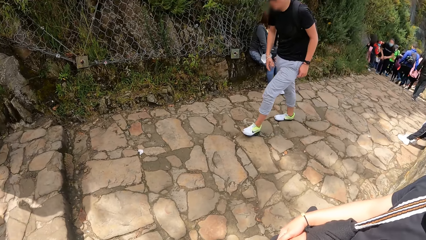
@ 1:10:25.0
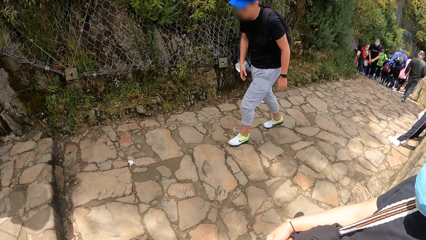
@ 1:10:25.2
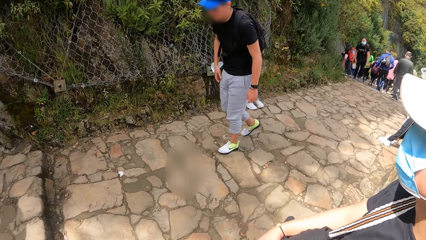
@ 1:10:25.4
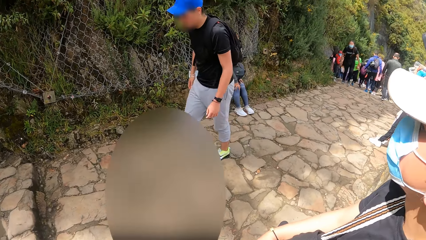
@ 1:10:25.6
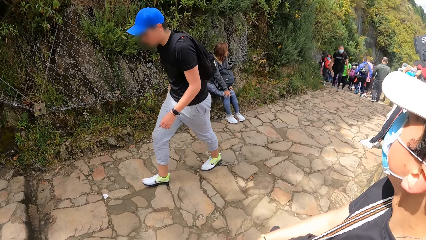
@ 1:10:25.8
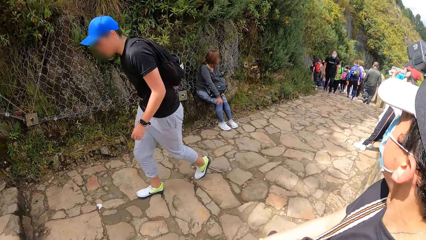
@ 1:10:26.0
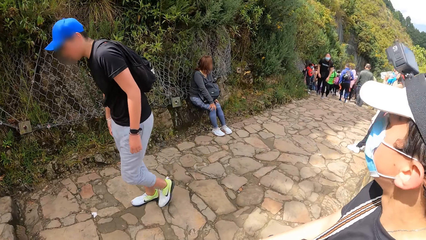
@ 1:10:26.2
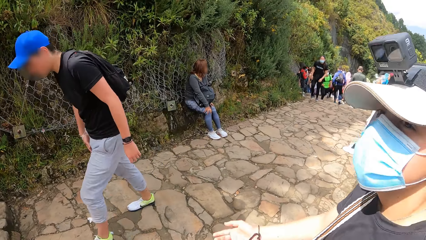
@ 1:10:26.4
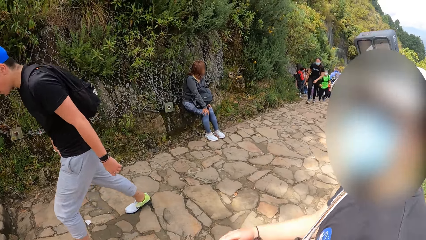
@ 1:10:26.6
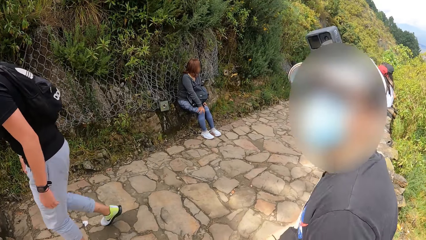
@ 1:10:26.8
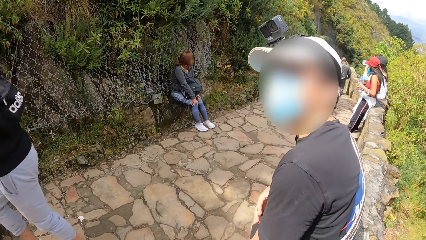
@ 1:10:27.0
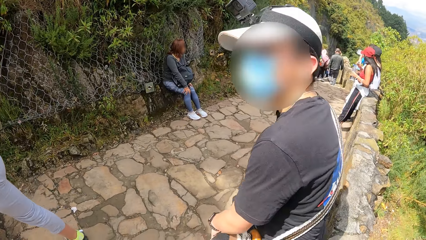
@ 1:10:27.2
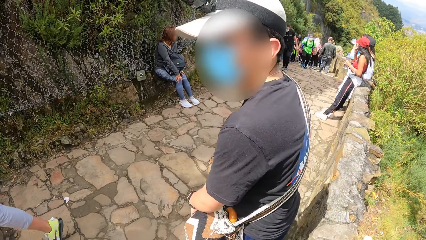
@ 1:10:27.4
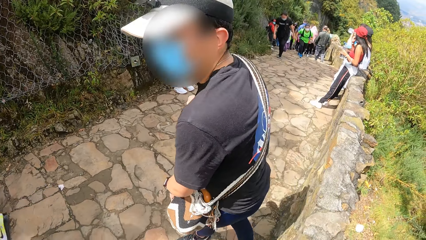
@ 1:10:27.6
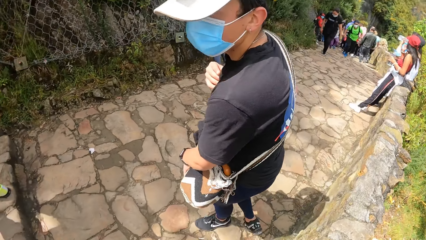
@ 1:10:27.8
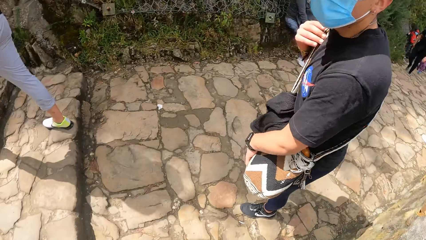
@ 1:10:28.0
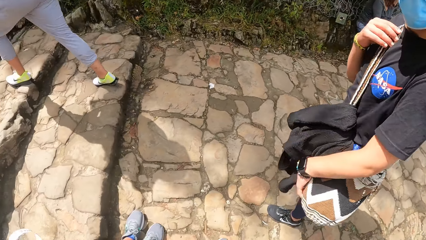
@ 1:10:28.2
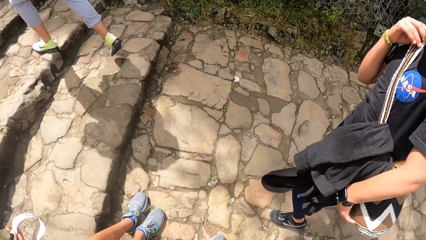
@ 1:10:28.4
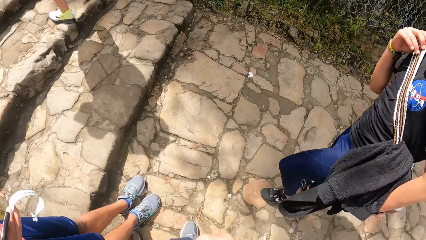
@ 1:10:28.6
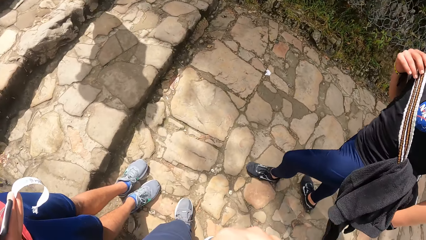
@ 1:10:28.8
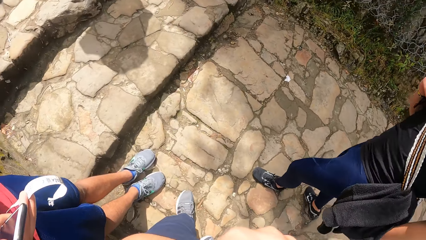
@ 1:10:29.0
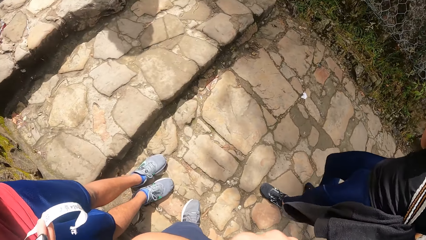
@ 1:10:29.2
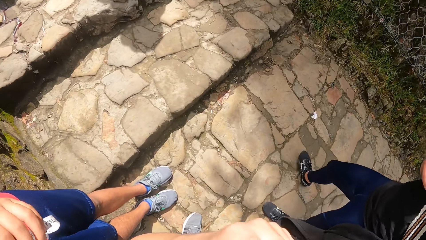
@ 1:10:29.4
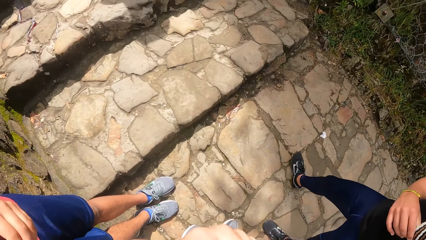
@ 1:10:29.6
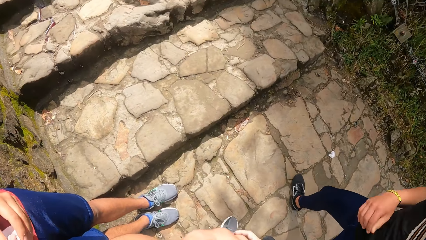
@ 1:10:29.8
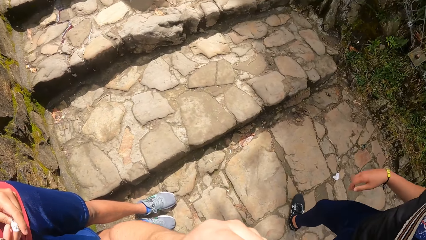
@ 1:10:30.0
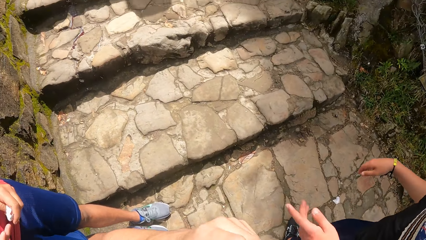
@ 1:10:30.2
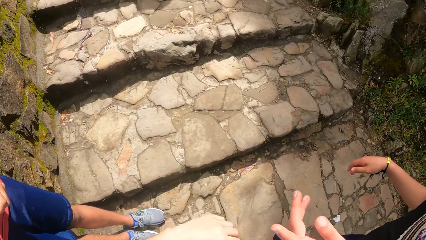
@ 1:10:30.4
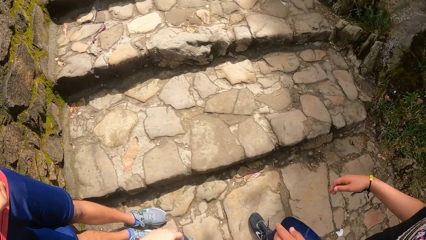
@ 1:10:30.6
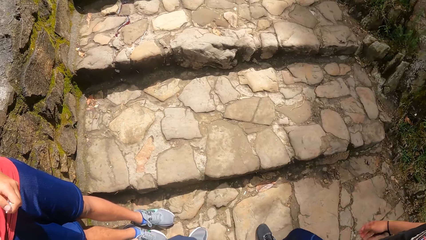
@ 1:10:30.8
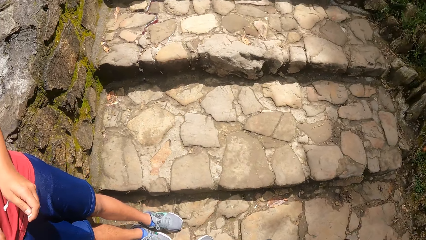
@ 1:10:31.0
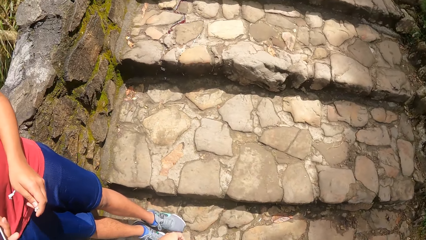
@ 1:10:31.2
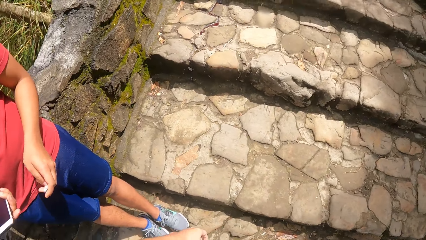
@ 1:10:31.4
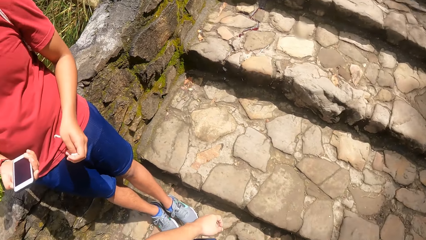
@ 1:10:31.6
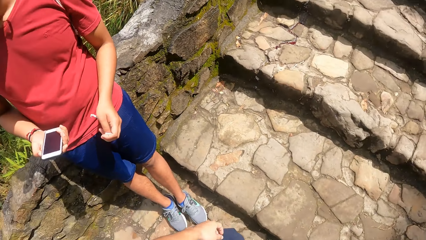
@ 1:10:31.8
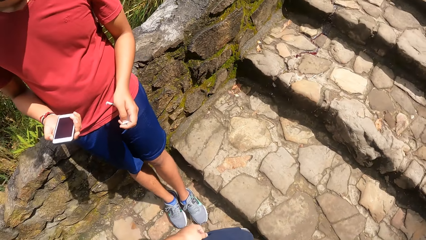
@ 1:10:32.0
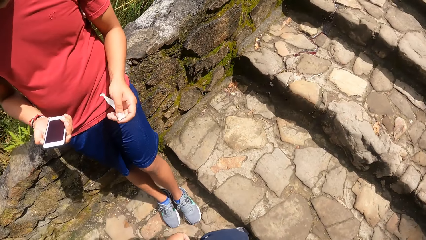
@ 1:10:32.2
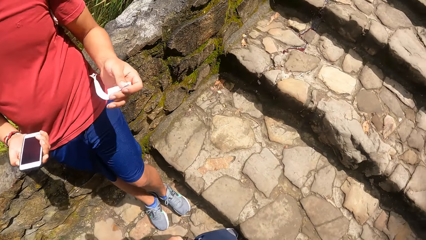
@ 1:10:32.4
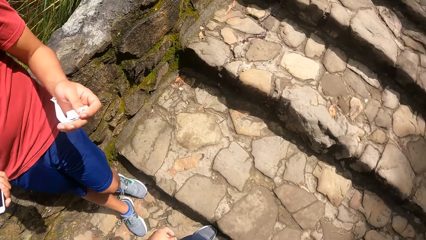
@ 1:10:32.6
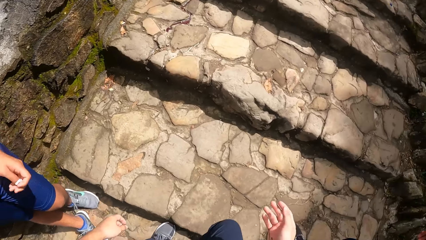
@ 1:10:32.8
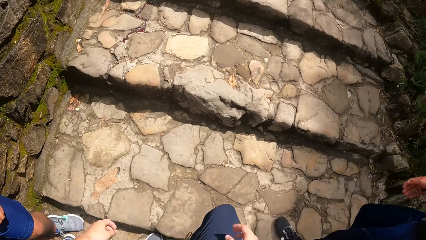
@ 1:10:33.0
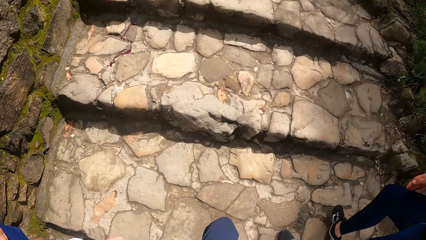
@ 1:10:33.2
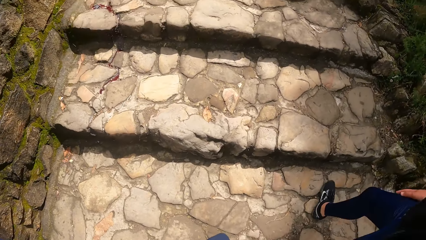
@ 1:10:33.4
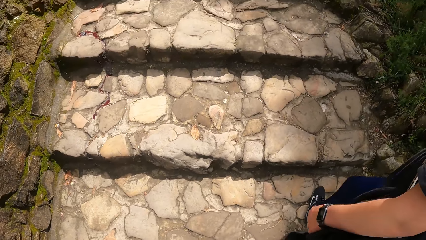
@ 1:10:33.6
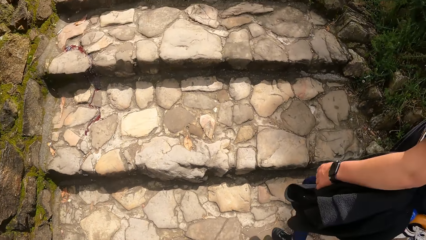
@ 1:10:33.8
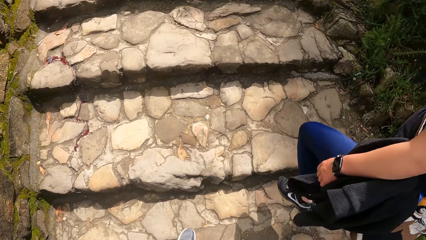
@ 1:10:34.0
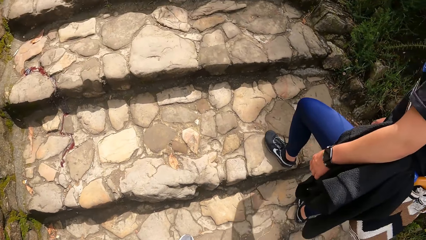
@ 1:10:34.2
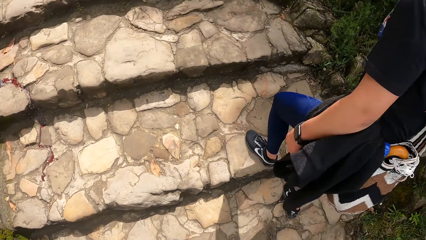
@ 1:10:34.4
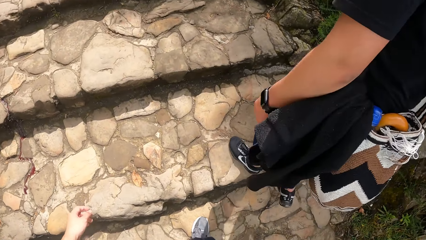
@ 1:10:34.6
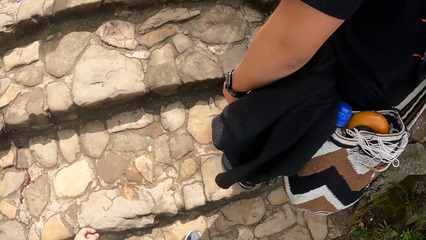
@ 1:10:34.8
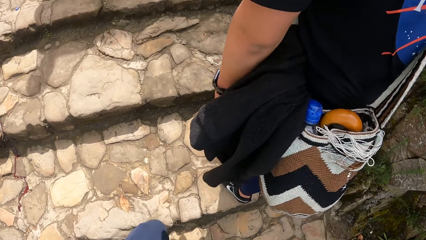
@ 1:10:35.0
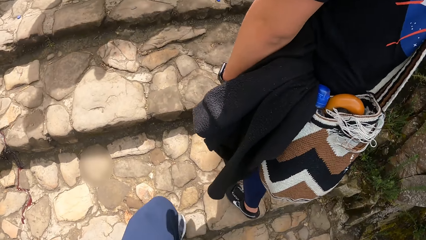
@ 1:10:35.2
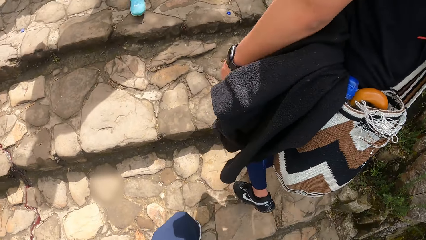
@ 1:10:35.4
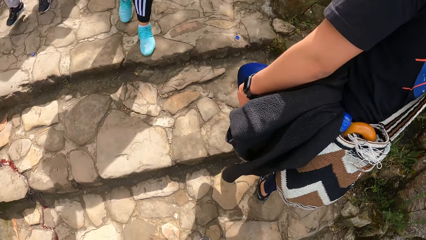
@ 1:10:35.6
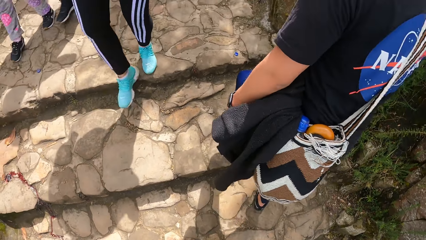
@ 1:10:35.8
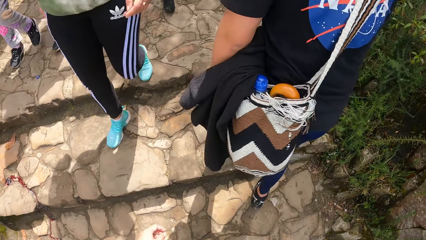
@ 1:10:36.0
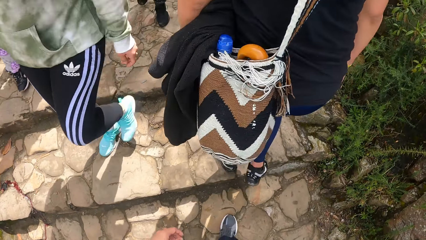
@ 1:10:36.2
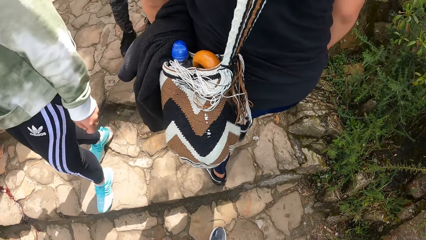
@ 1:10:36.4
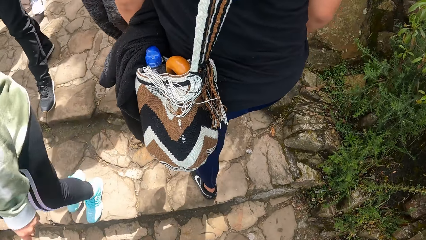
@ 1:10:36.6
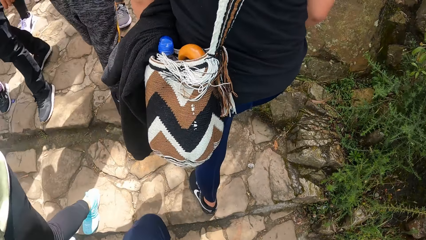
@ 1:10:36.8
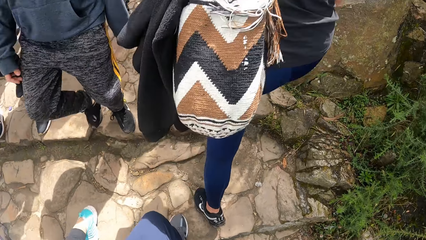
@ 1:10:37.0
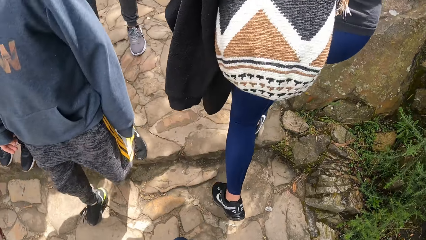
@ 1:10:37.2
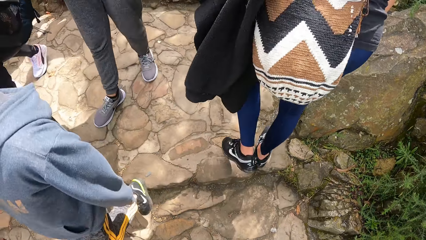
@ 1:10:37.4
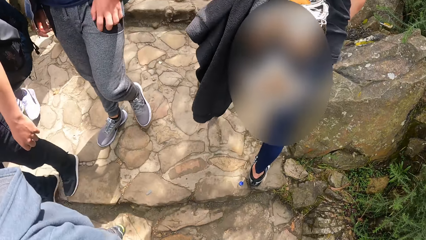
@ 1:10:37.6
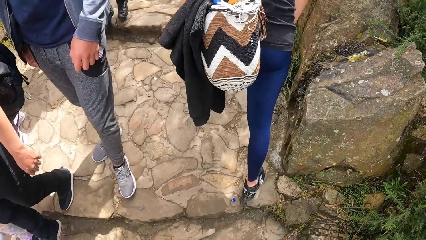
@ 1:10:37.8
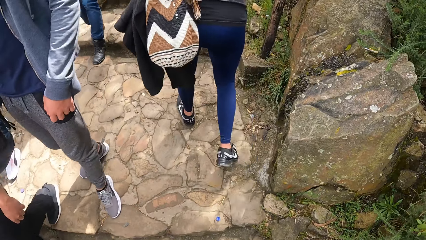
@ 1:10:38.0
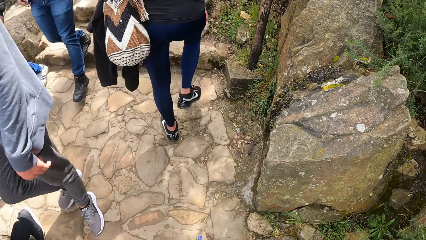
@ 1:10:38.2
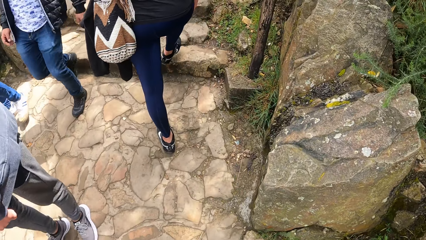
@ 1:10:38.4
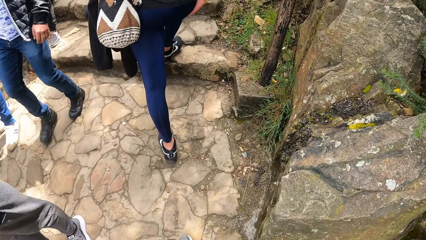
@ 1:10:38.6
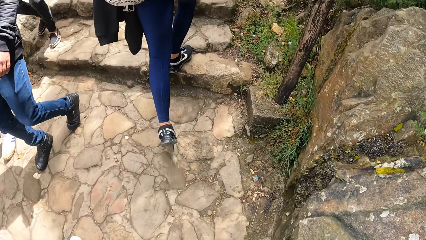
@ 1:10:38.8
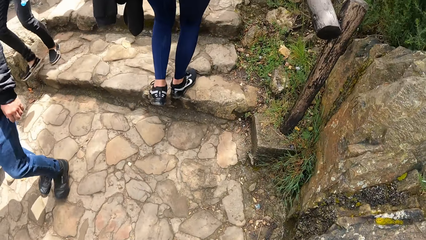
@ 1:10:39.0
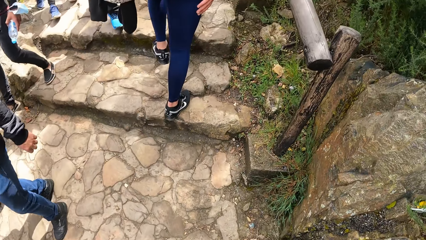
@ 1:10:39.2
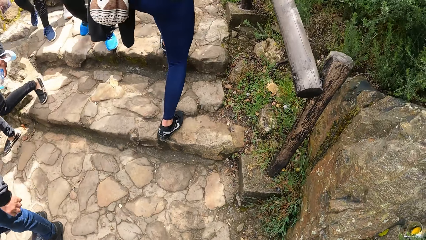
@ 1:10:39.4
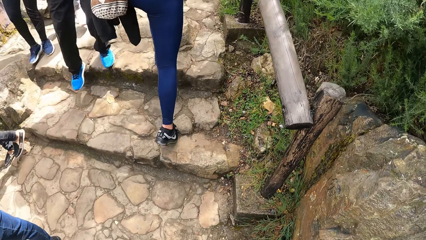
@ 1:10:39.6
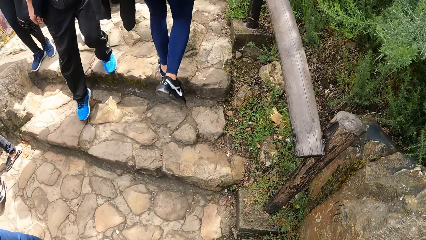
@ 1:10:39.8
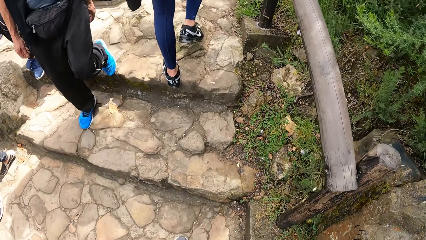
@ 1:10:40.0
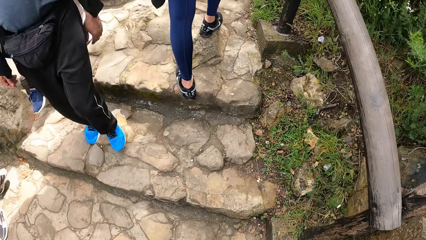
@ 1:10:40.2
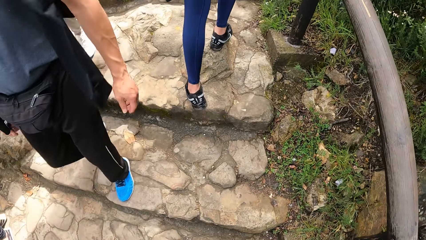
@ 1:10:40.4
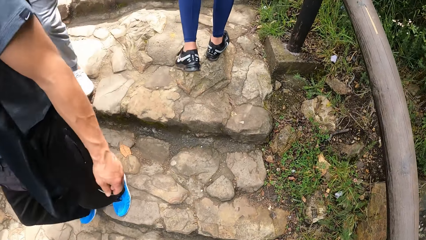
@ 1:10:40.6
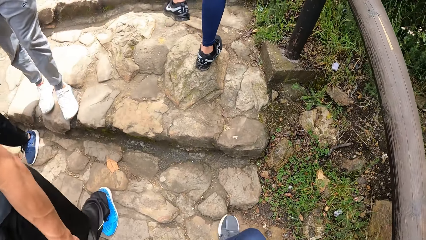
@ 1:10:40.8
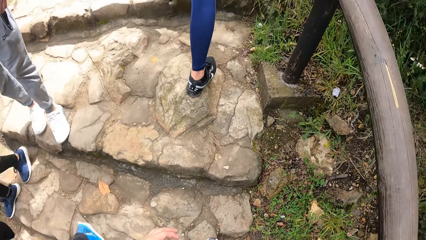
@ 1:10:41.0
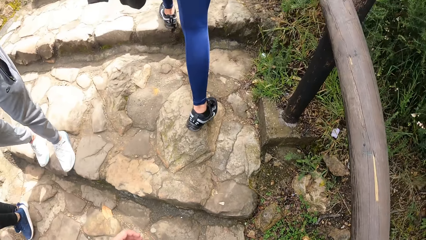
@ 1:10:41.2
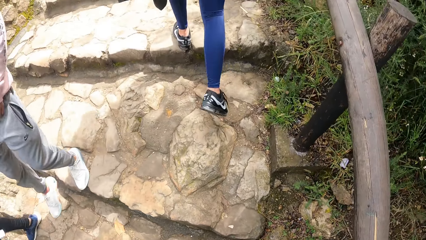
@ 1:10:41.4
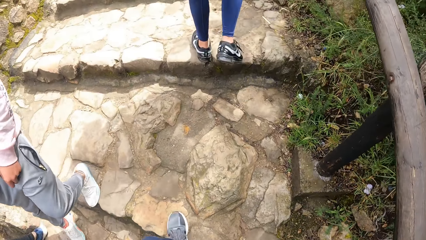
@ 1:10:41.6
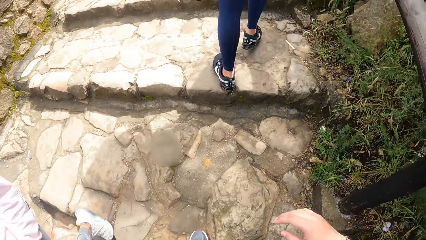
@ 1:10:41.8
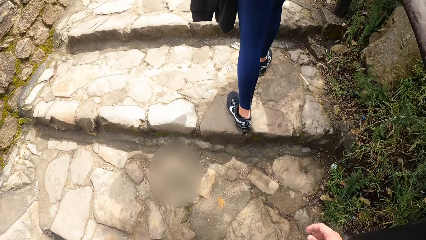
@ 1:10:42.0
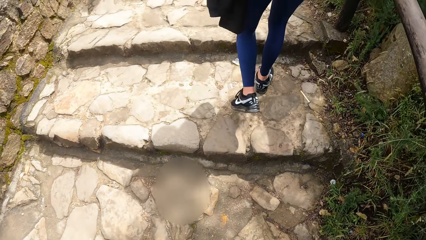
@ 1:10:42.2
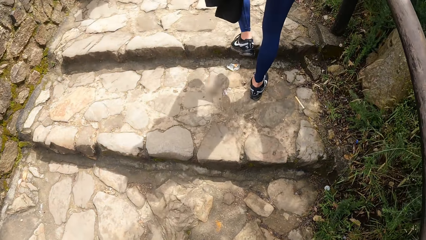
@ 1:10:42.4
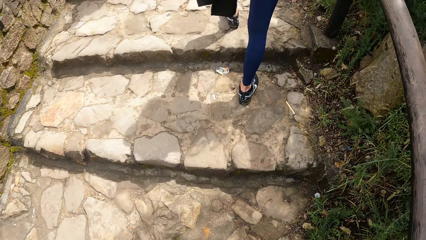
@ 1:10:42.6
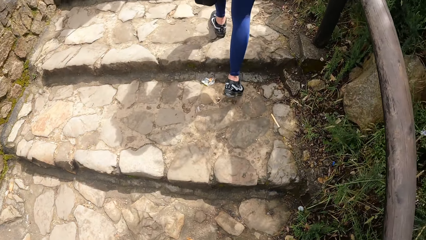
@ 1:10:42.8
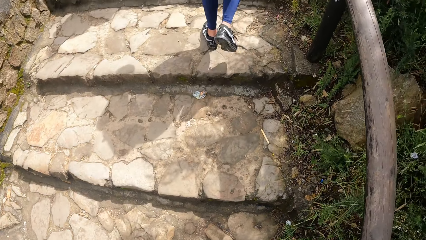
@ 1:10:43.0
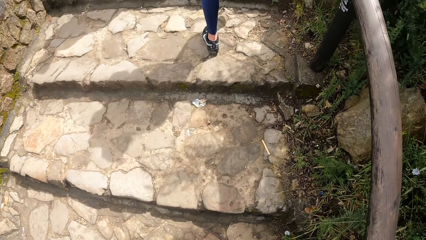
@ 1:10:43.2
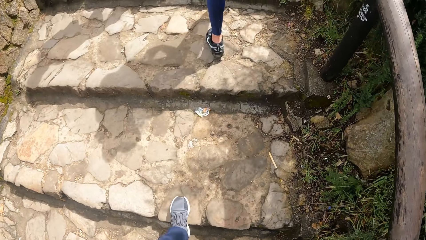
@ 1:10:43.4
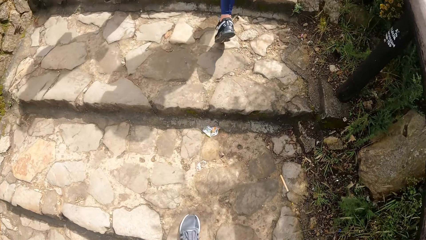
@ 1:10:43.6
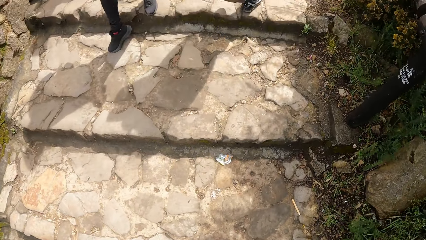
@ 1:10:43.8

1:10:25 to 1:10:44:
The man steps away from the wall. Another man walks up the stairs. A third man stands on the stairs. The camera wearer stands on the stairs. A man operates a phone with his right hand. The camera wearer climbs the steps outside. The first man climbs the steps outside.
